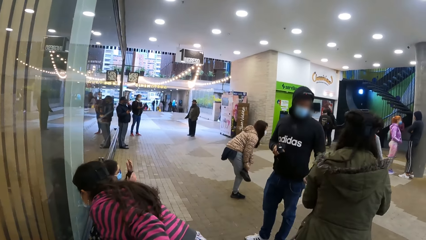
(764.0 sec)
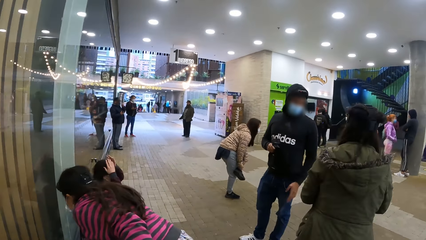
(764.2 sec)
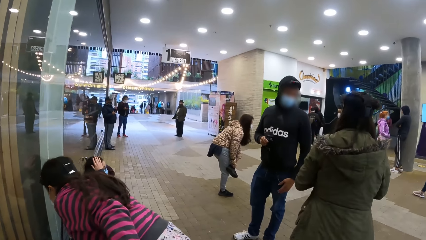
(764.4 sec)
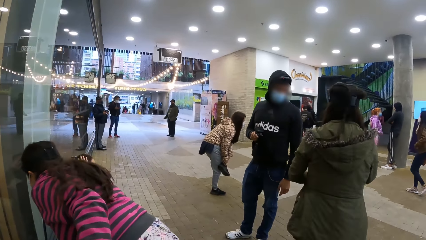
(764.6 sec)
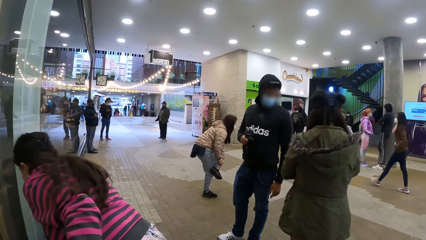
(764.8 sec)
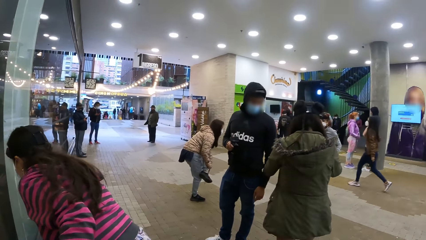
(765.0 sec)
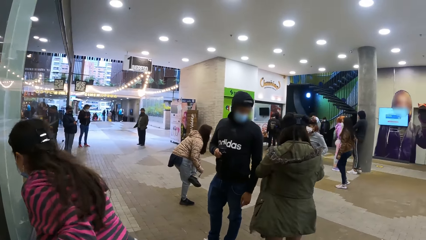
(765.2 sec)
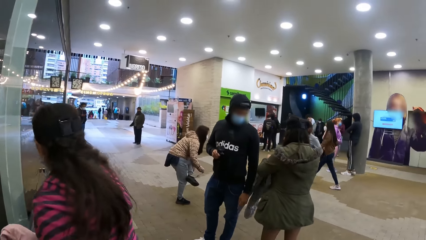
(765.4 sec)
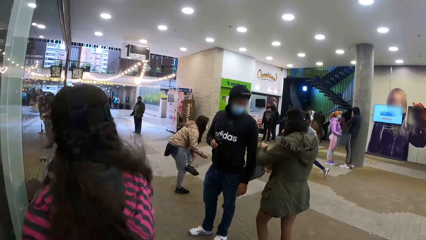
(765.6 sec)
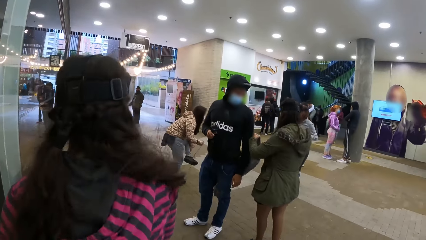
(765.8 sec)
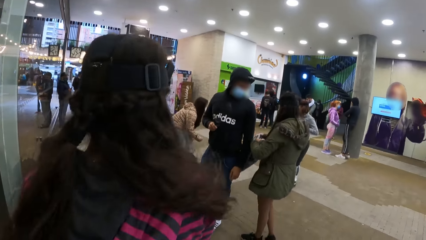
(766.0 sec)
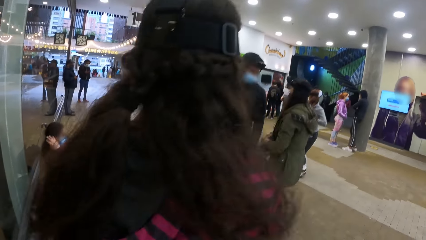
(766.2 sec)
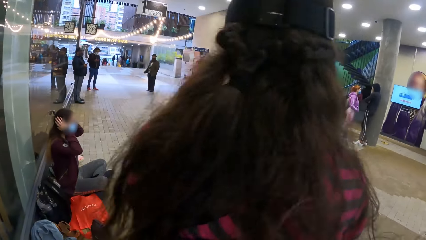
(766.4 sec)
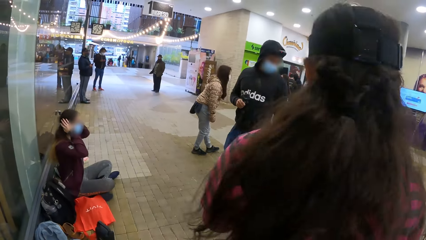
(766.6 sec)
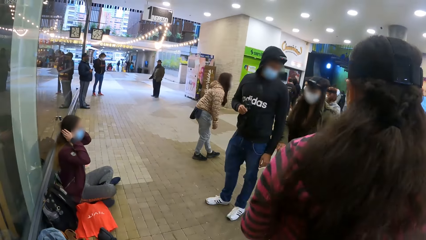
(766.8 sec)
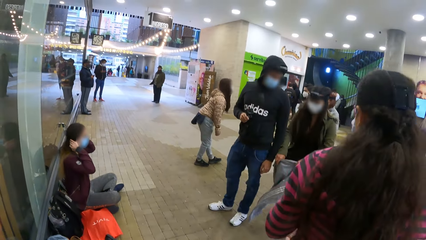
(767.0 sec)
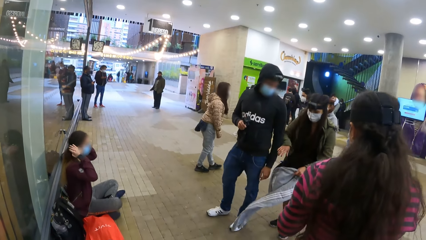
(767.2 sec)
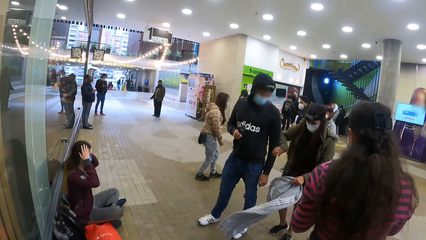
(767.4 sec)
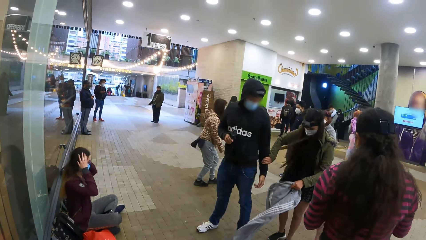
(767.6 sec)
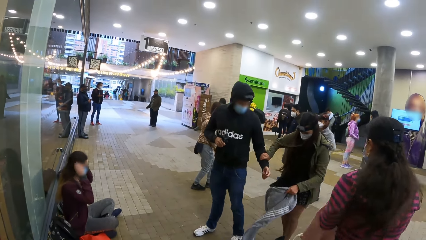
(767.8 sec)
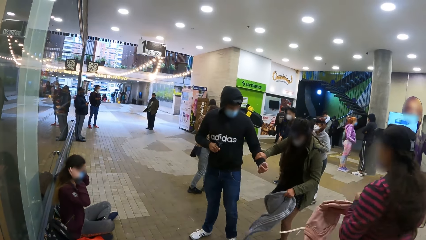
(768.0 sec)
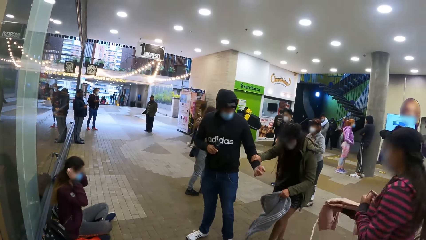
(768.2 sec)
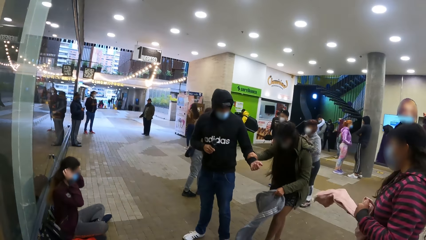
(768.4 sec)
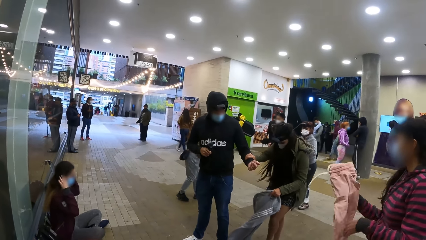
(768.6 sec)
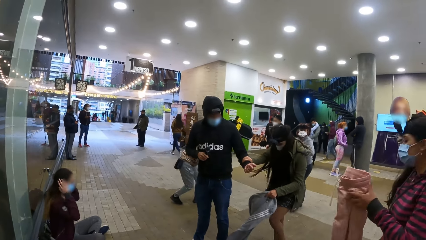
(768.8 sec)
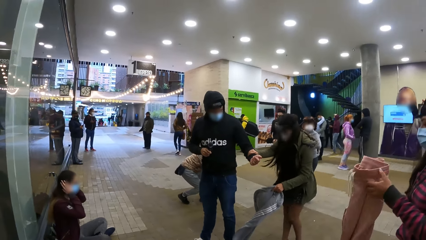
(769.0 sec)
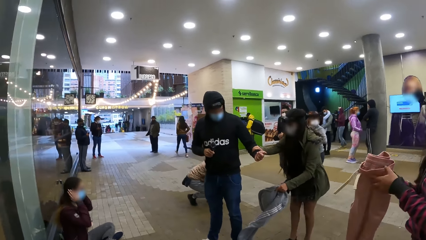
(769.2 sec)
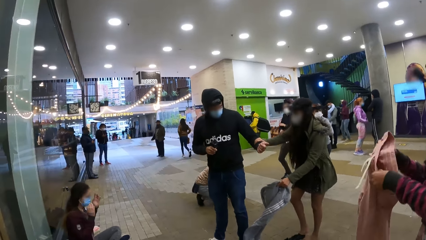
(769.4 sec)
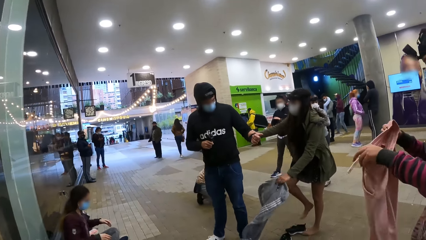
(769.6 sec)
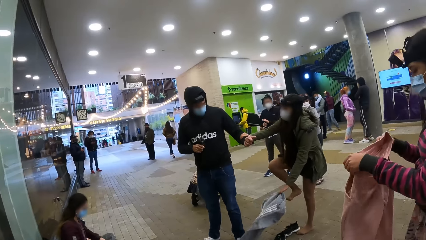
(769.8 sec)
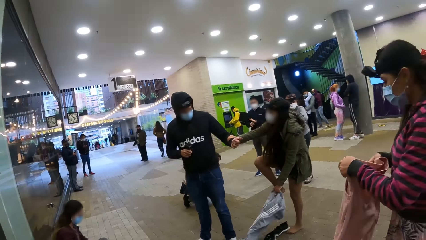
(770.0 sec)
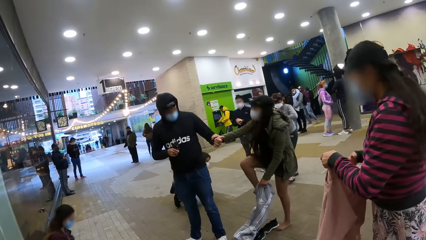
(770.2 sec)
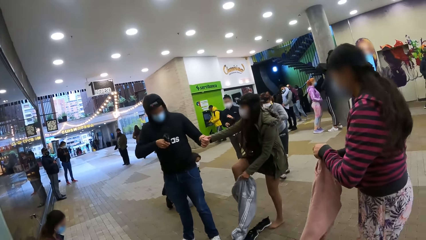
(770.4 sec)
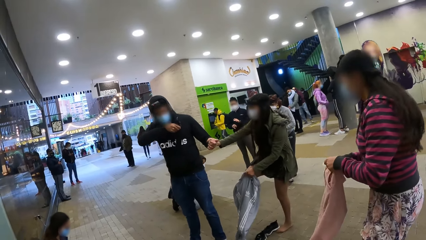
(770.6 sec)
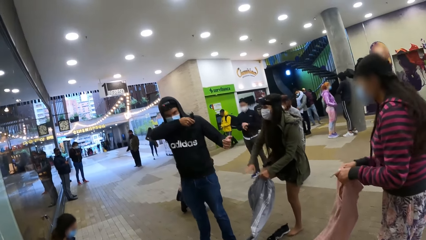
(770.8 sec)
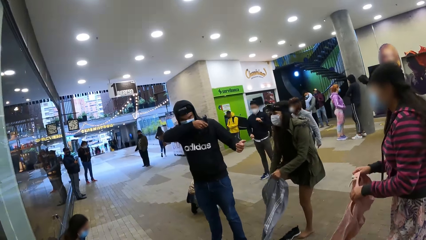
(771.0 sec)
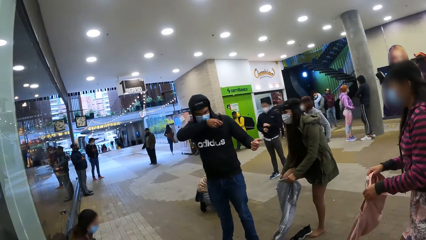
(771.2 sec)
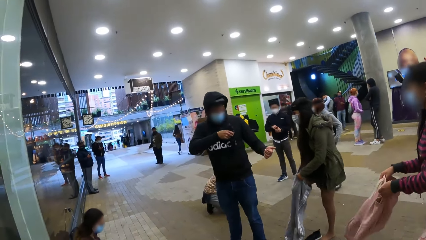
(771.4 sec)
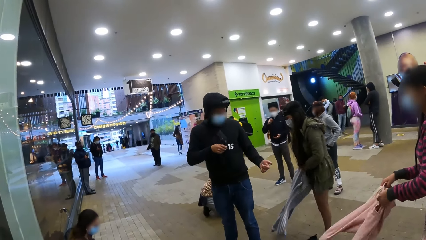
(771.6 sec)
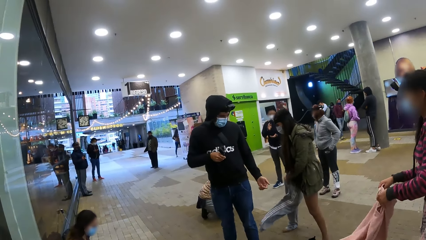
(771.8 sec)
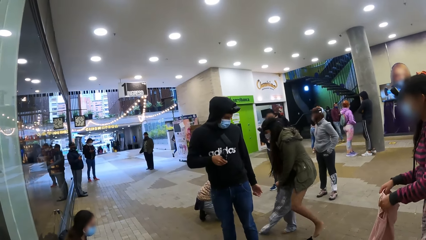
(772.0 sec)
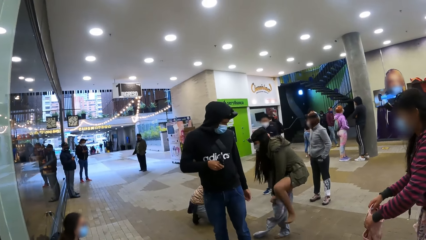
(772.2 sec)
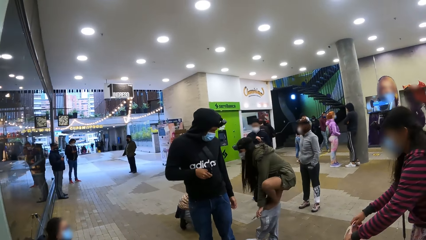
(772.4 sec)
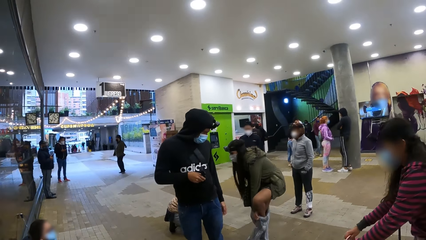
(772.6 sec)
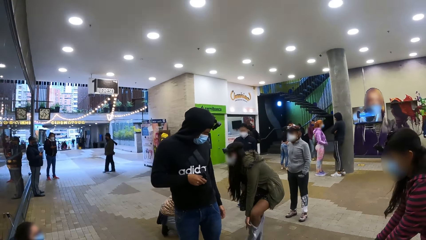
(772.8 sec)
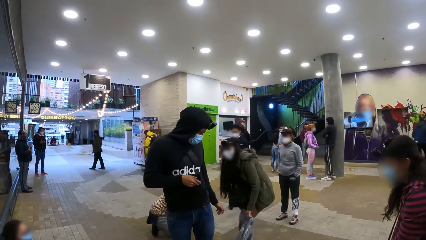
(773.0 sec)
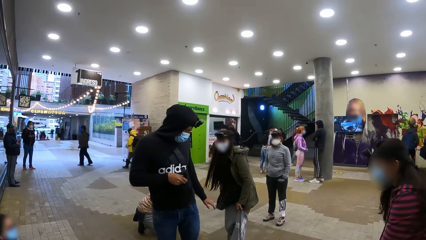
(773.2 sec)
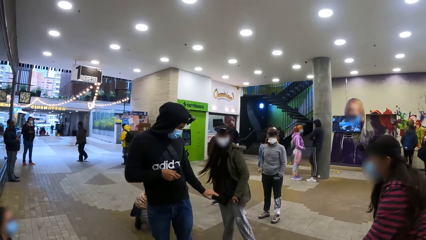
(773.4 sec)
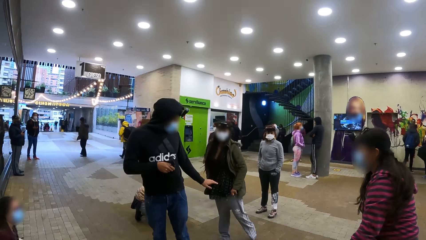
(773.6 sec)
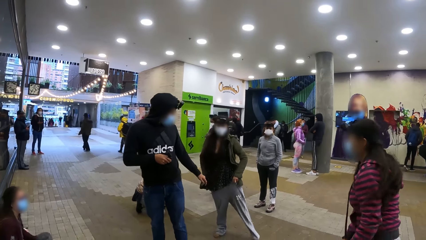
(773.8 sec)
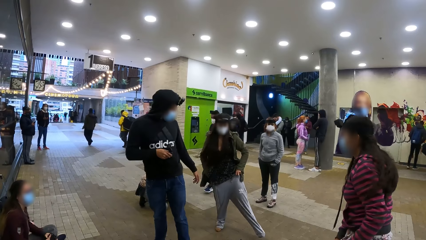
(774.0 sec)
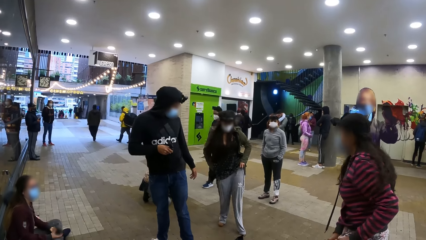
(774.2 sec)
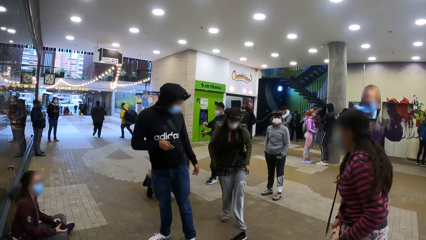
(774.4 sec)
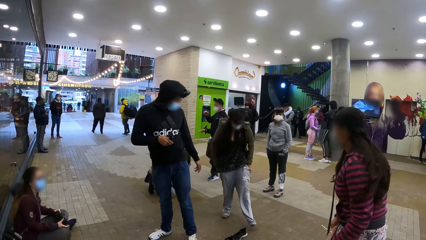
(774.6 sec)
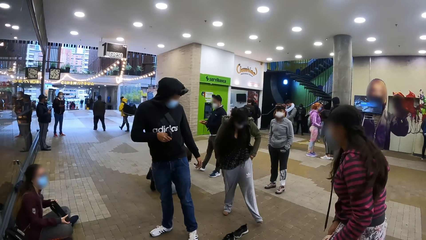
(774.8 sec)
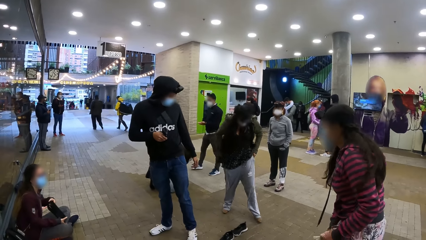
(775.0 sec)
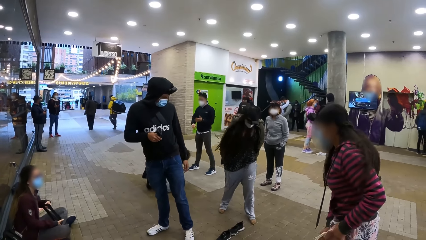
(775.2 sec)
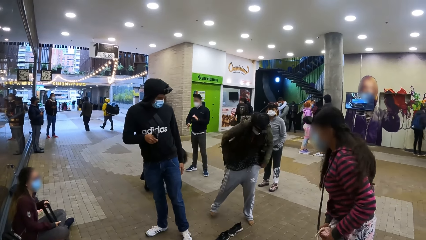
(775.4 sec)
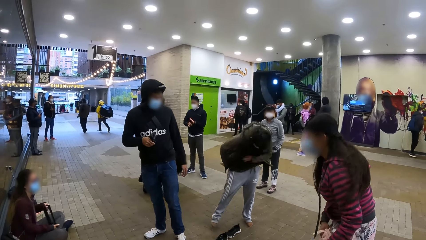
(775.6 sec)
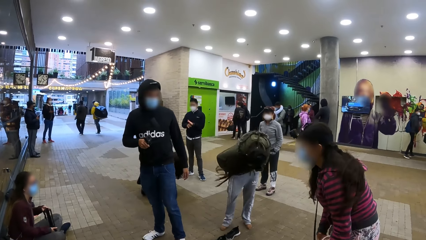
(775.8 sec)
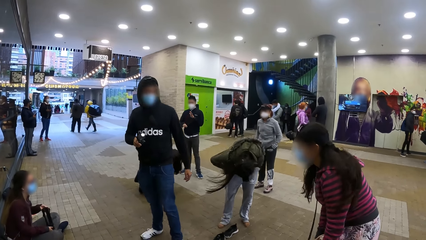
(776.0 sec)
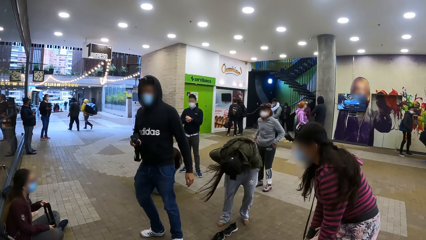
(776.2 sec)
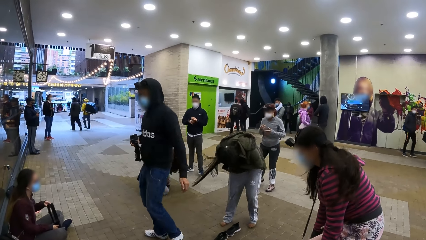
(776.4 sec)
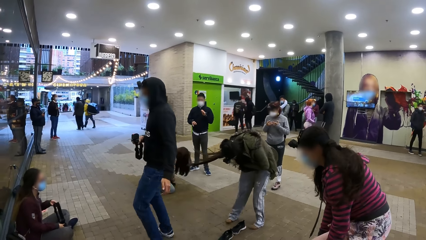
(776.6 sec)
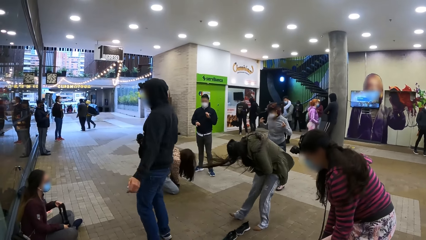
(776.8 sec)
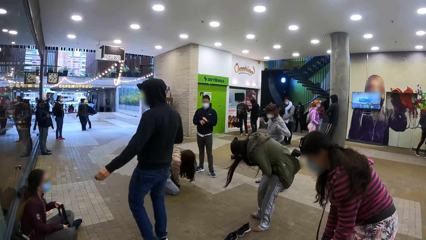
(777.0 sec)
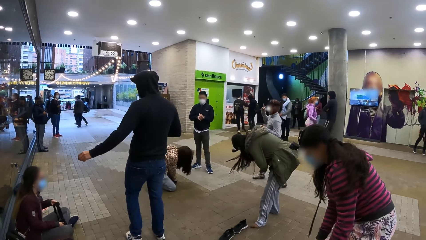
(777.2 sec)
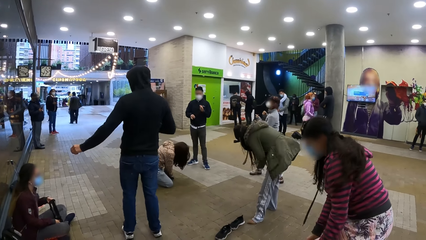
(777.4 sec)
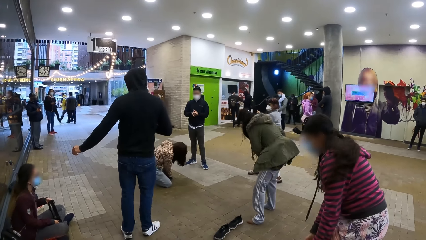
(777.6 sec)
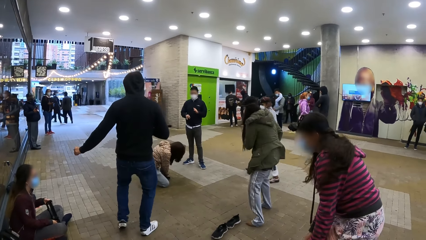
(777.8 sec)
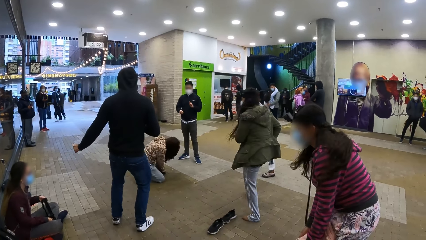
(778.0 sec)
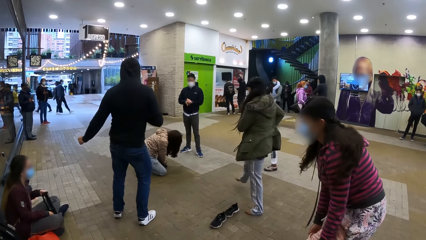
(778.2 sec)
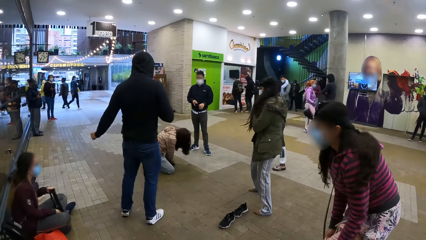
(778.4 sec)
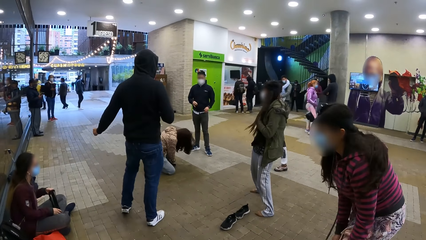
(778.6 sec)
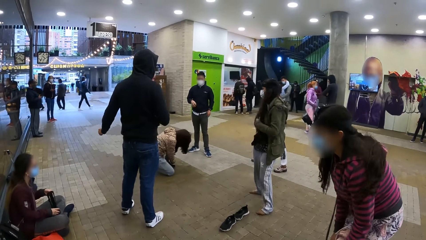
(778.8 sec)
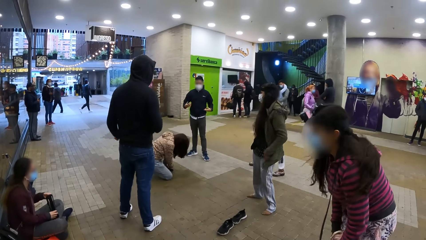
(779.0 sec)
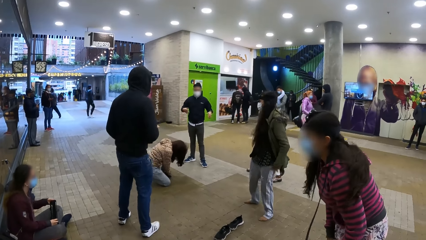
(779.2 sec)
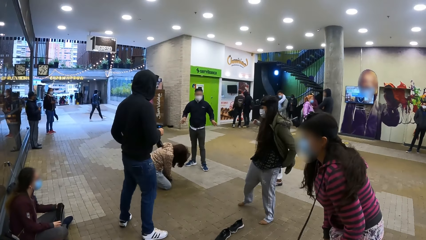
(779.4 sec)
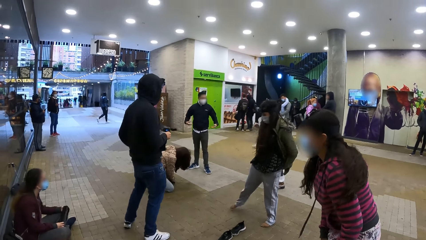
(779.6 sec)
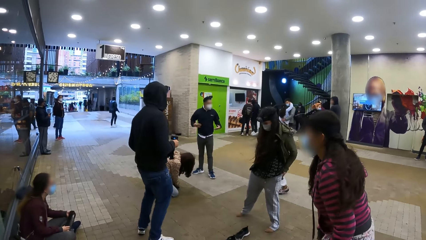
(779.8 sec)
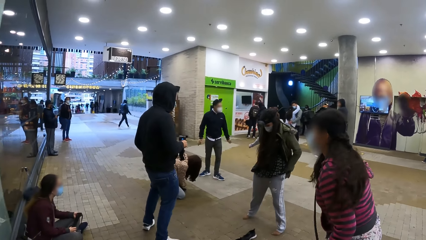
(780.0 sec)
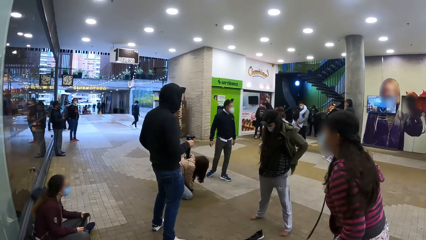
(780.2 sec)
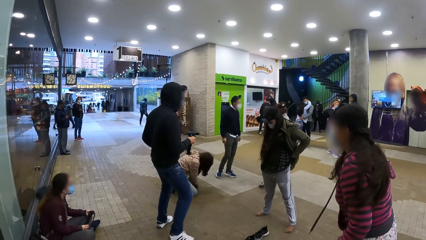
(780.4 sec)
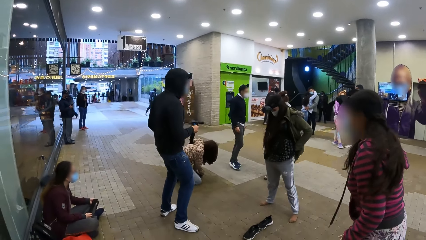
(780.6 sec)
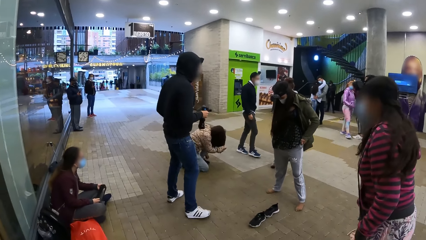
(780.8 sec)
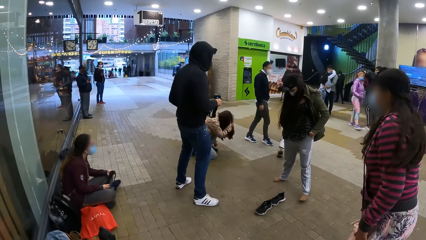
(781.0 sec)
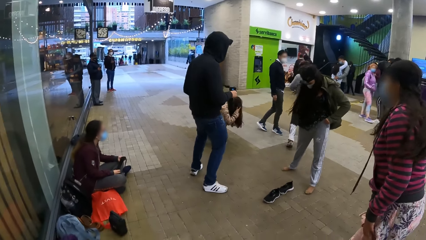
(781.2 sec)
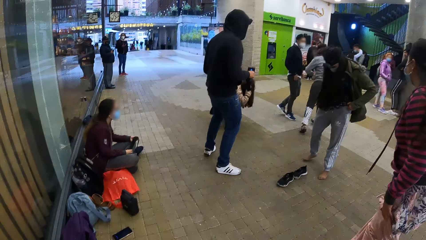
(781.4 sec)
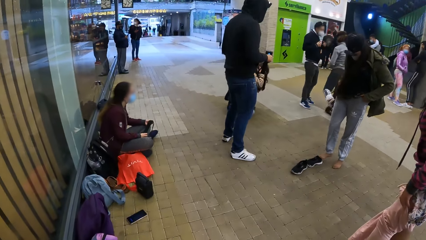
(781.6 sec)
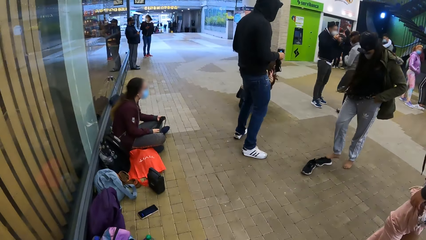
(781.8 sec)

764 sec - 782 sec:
A man looks around. A person places a bag on the floor. A second person looks around. A third person touches the hair. A woman walks around. A fourth person looks around. The first person walks around. The woman holds the man. The fourth person holds the hand of the man. The man supports the woman. The first person holds the sweat pant. The woman removes the shoes. The woman wears the sweat pant. The second person moves the hands. The fourth person dances around. The third person looks around. The fourth person looks around. The man looks around. The first person wears the sweat pant. The man moves the hand. The fourth person dances around. A fifth person ties the shoe laces. The man dances around. The second person shakes the hands and walks around.
